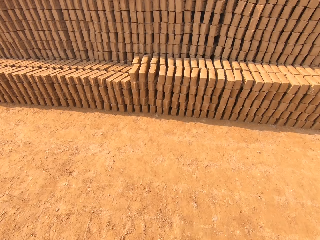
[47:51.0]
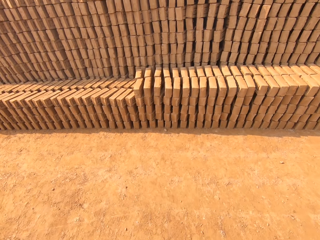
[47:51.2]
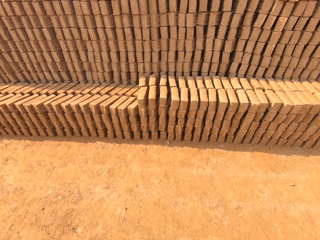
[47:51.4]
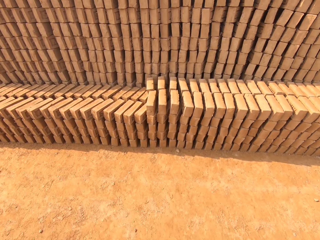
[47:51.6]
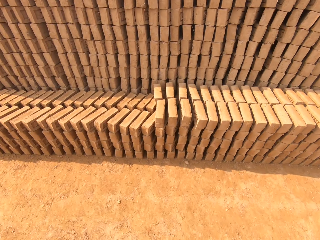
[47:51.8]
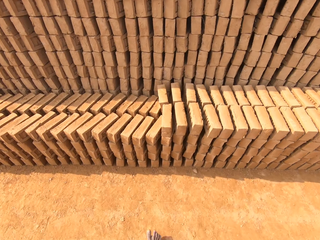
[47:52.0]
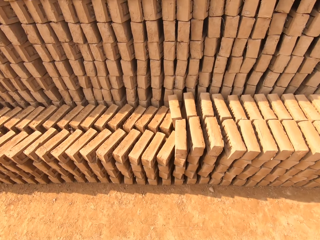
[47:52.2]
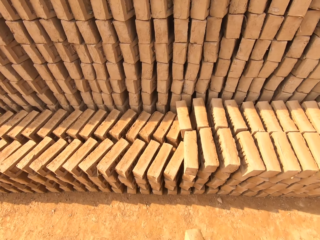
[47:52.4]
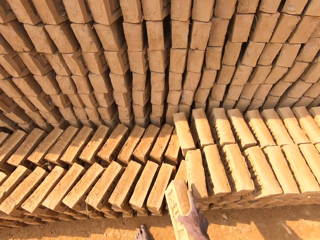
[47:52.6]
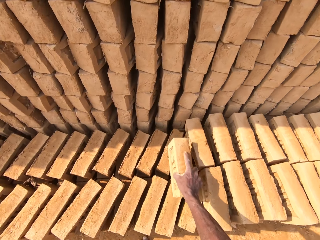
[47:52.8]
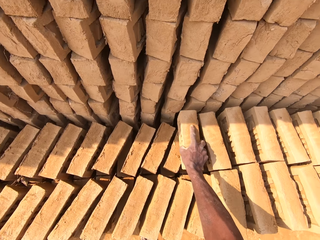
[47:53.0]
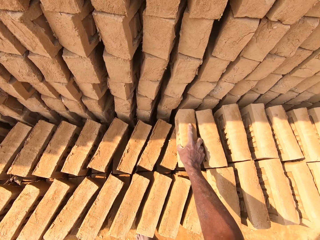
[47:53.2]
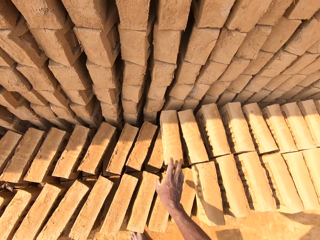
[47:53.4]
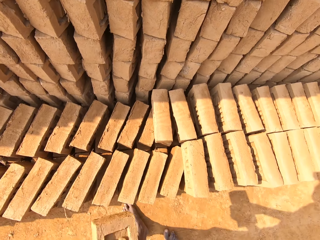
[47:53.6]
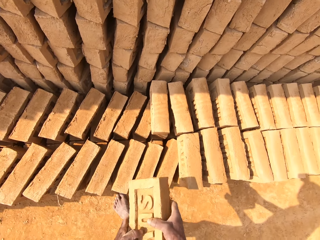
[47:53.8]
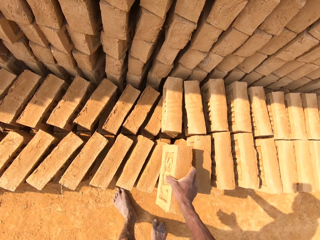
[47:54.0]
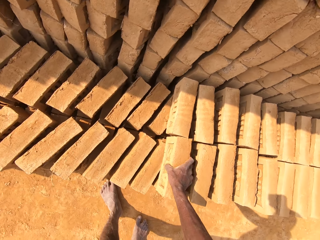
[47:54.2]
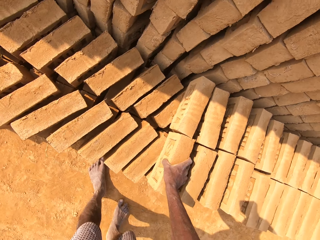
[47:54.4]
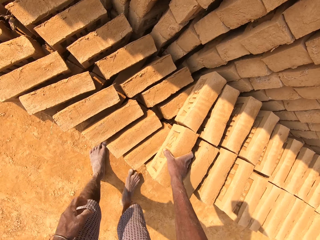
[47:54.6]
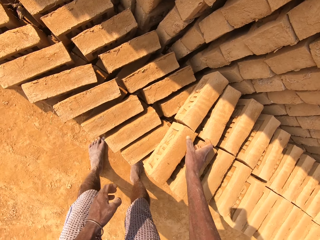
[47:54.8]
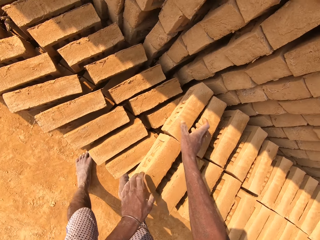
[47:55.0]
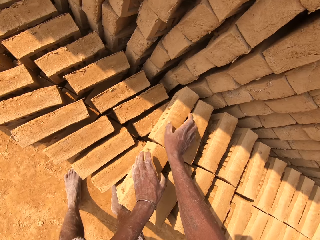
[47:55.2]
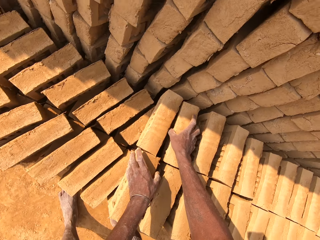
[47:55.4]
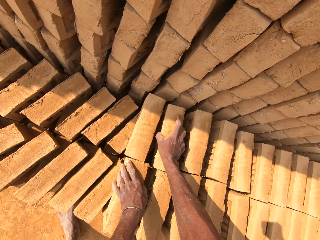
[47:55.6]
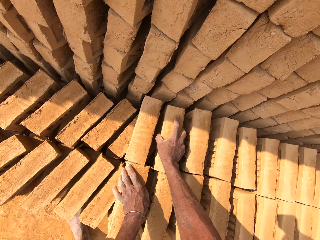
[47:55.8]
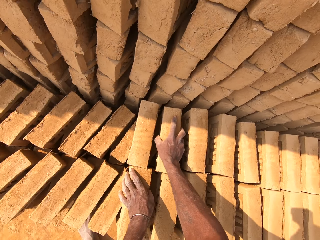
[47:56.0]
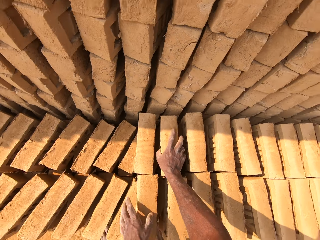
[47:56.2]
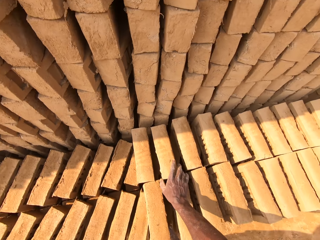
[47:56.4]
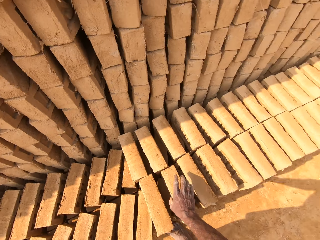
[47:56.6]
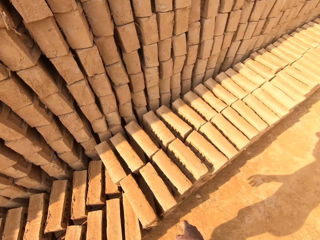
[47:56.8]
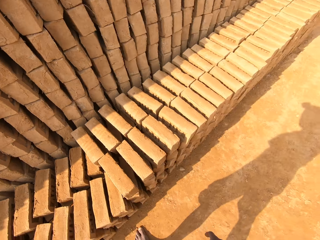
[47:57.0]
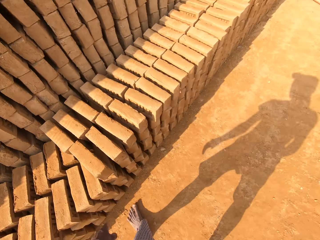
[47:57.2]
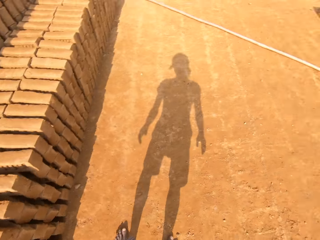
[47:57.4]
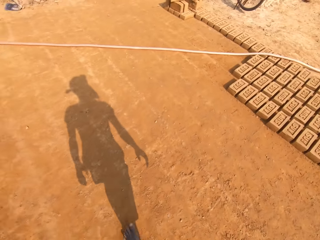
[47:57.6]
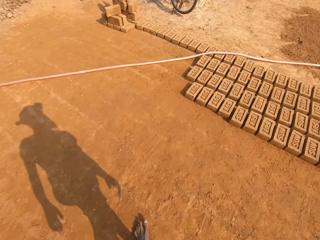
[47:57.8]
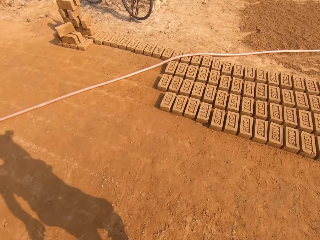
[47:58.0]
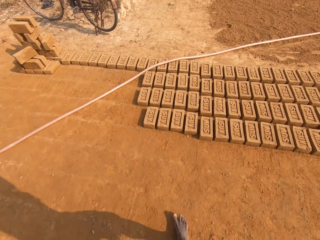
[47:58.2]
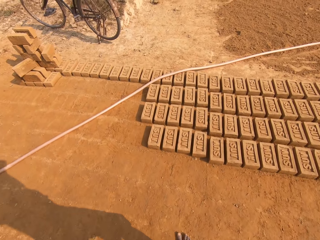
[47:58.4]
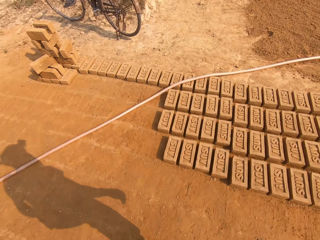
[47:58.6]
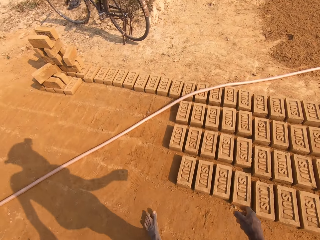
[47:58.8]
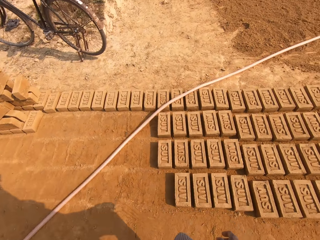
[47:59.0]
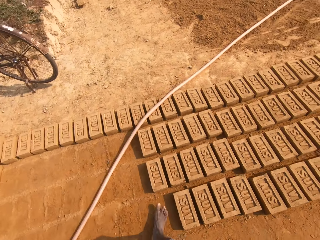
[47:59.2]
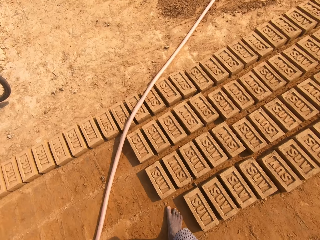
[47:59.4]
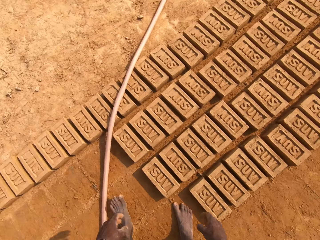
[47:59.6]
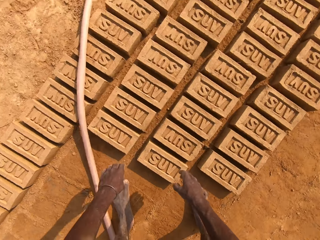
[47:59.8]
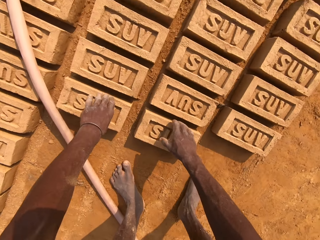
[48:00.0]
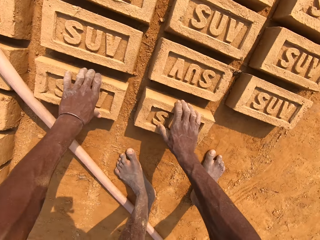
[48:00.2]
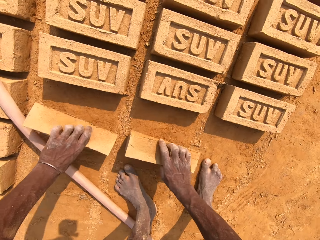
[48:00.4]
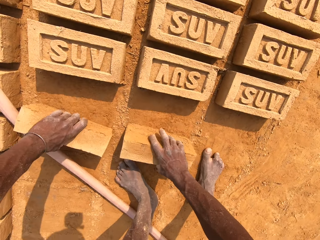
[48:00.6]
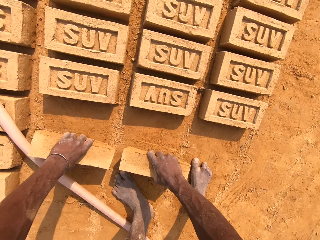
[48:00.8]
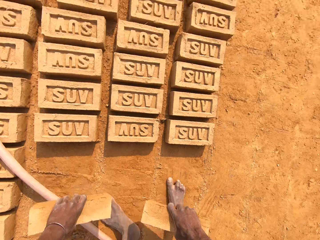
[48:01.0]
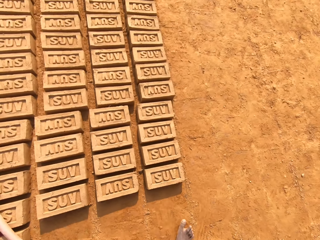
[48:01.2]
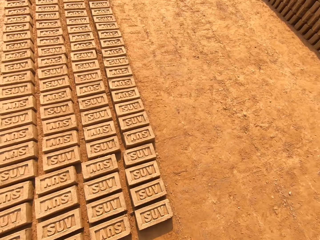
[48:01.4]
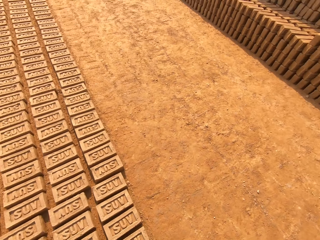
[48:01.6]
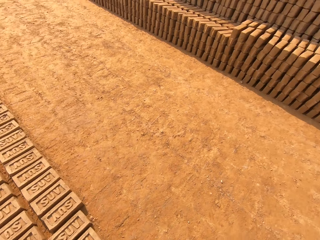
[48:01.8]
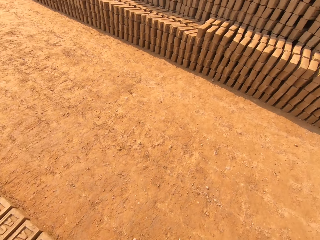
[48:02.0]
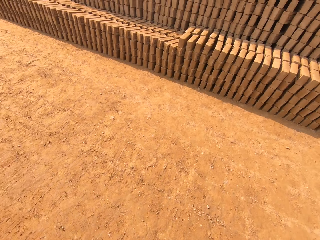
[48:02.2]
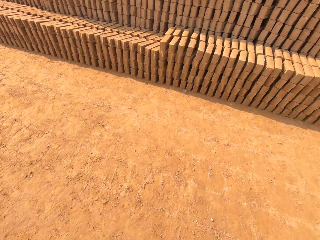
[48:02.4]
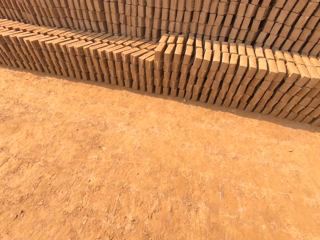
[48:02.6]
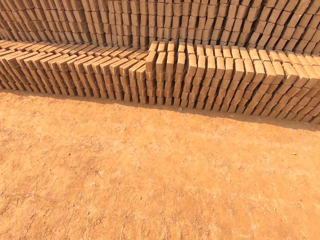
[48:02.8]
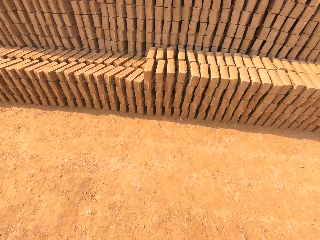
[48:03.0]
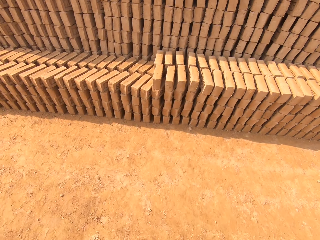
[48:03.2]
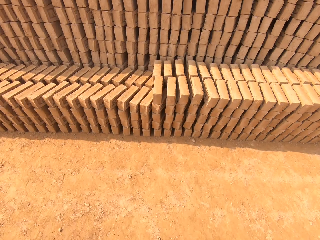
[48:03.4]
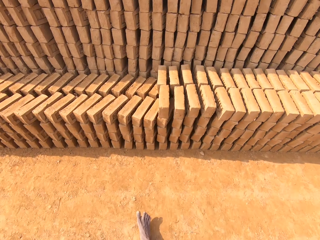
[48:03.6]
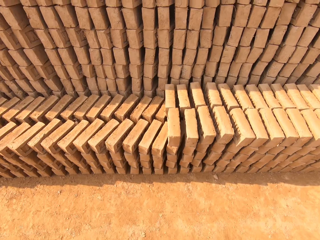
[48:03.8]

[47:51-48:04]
The camera wearer drops the brick in his right hand on a pile of bricks. He passes the brick from his left hand to his right hand. He drops the brick in his right hand on the pile of bricks. He adjusts the bricks with both hands. He walks around the field. He picks up a brick from the floor with his left hand. He picks up a brick from the floor with his right hand. He walks around the field.

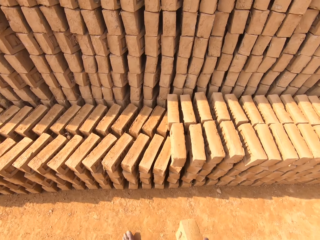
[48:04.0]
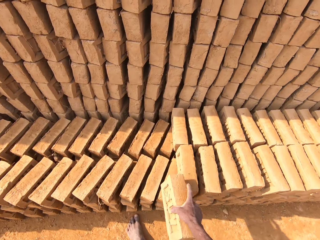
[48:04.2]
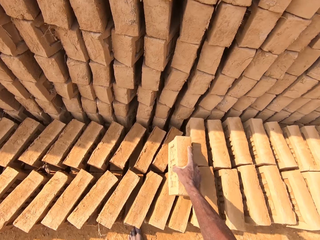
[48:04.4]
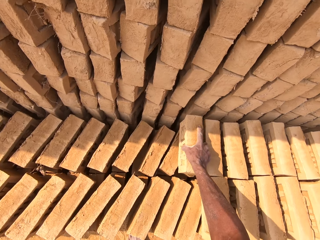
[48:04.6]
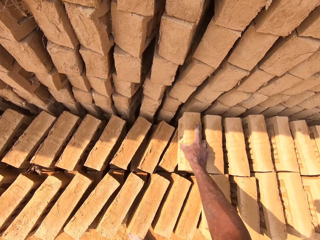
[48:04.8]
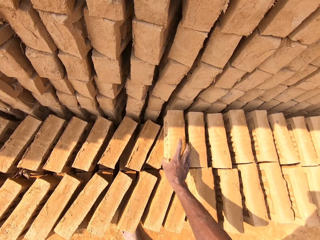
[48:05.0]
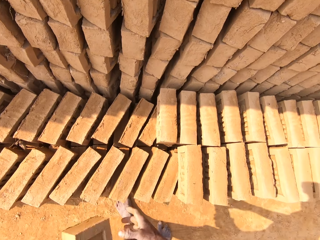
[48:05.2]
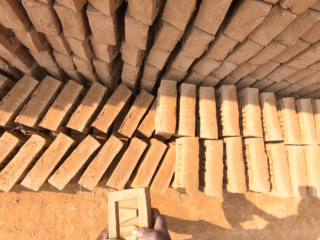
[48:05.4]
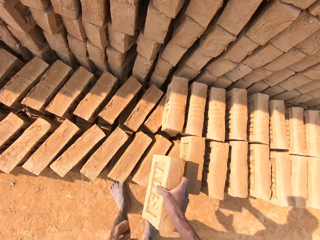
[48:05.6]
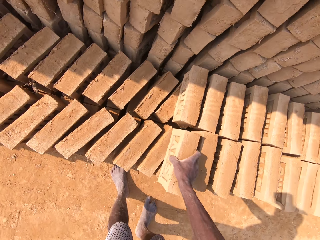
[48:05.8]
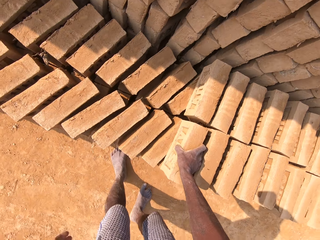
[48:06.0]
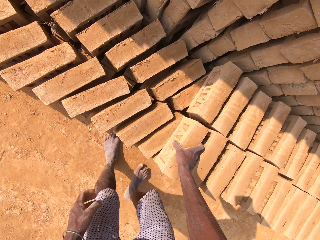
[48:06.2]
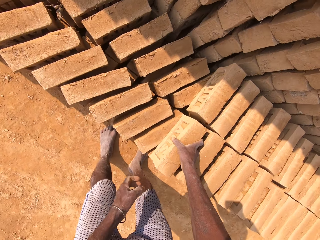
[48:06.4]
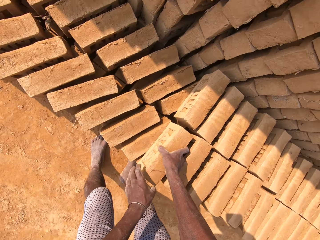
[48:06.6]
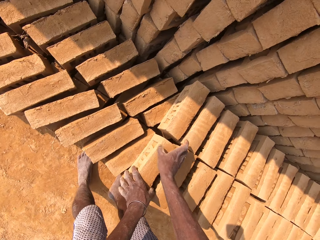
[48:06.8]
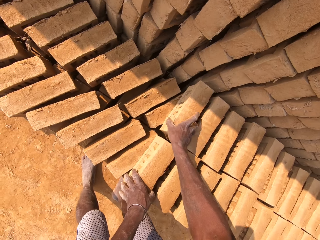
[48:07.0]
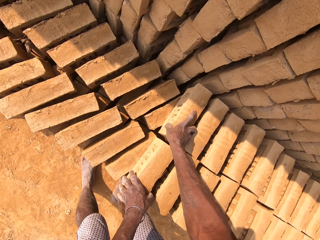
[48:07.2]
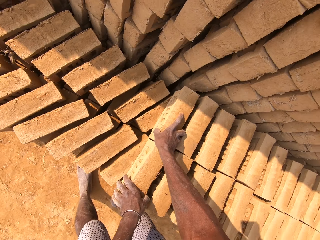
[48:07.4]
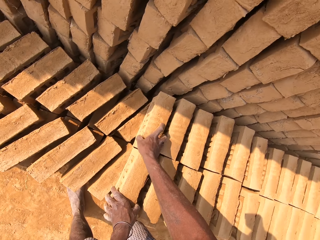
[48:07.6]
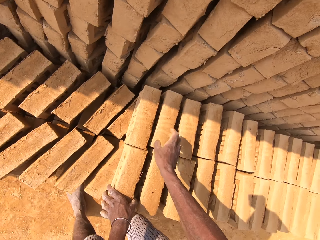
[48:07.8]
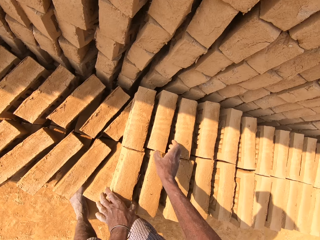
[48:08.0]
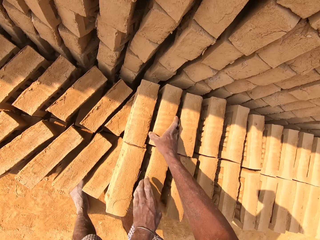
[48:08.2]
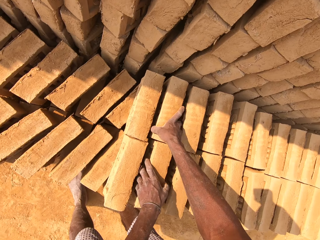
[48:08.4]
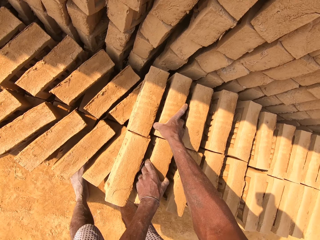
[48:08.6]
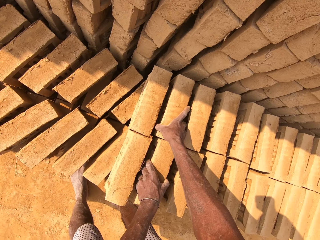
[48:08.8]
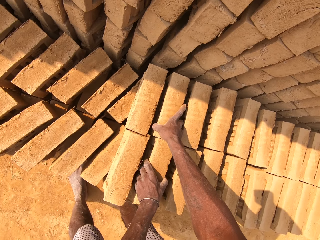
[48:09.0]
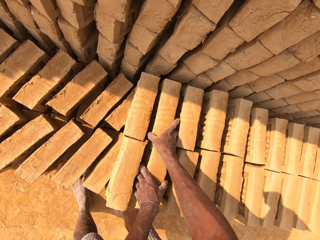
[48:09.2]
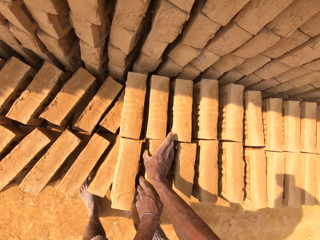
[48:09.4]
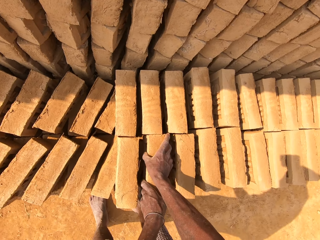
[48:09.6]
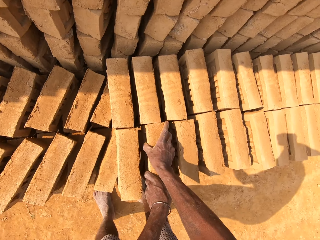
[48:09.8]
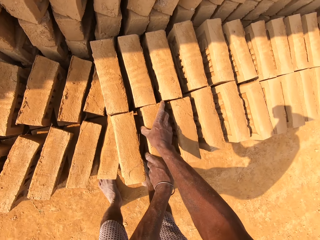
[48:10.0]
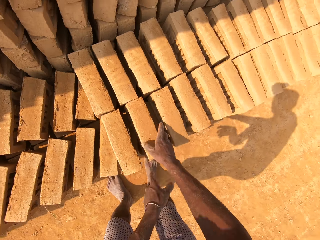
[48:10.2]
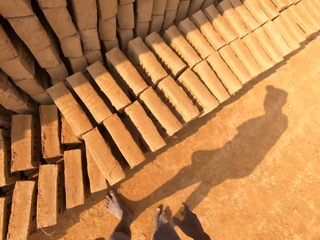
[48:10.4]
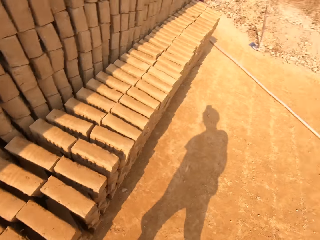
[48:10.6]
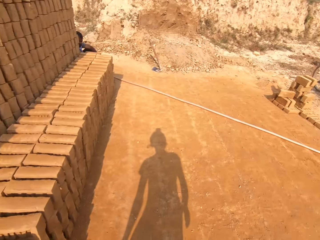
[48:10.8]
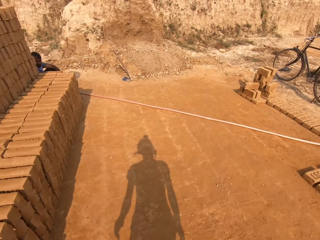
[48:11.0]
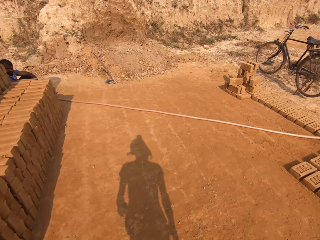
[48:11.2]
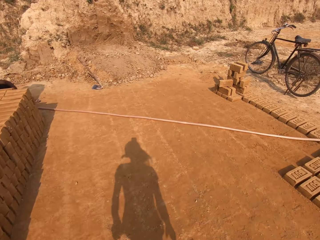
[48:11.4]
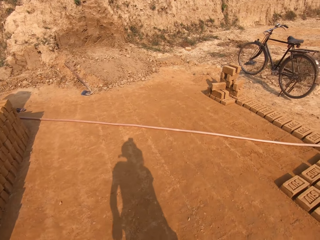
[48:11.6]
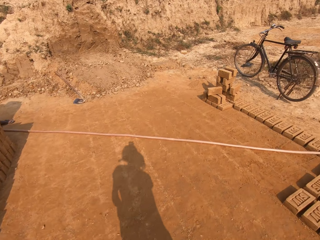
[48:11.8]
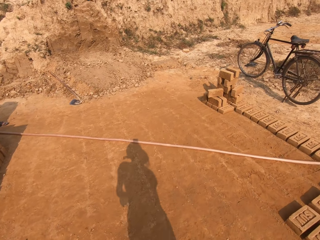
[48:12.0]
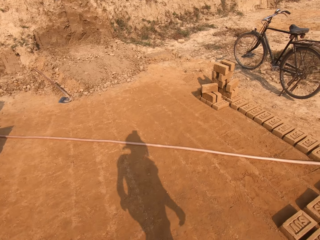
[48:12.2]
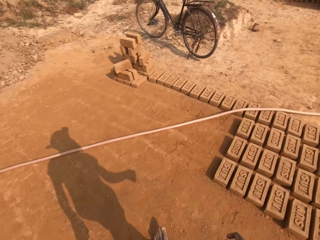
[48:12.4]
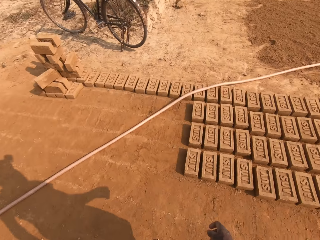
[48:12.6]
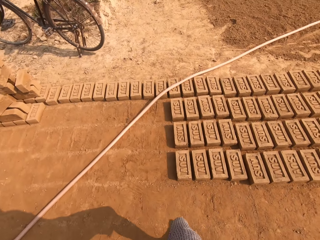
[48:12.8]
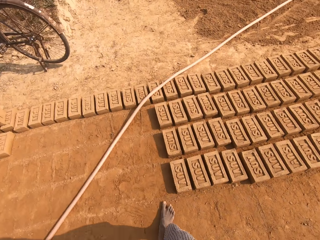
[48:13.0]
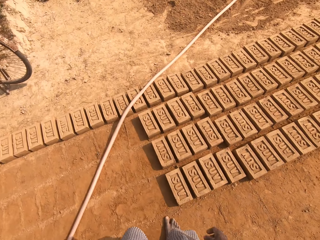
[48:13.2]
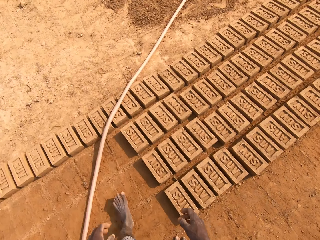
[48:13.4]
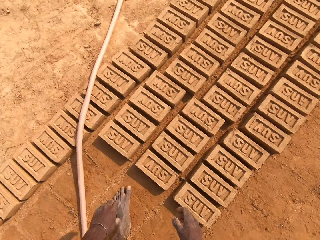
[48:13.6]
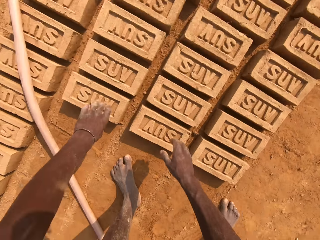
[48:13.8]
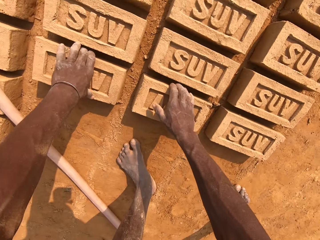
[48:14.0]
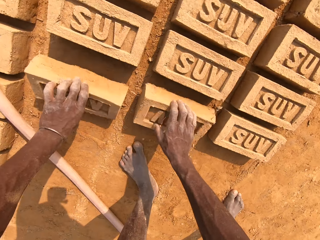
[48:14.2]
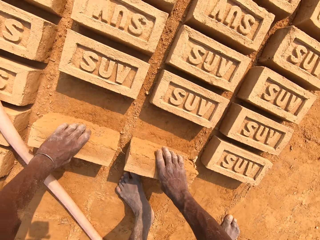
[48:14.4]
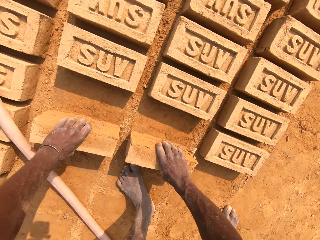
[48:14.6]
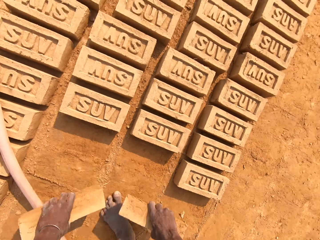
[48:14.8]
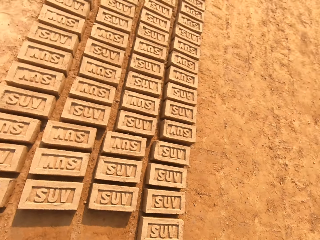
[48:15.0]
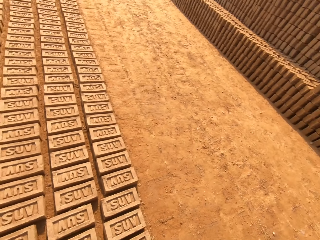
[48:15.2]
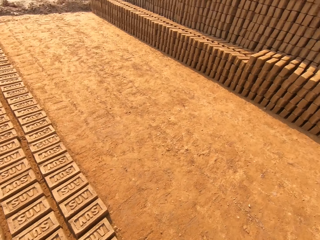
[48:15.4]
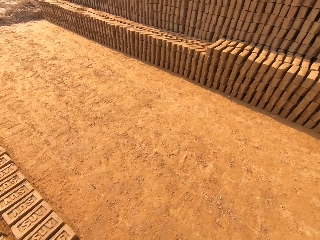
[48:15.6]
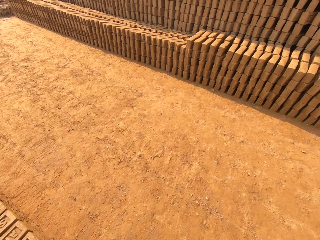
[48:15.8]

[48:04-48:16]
The camera wearer drops the brick in his right hand on a pile of bricks. He passes the brick from his left hand to his right hand. He drops the brick in his right hand on the pile of bricks. He adjusts the bricks with both hands. He moves the bricks on other bricks. A man sits on the field. The camera wearer walks around the field. He picks up a brick from the floor with his left hand. He picks up a brick from the floor with his right hand. He walks around the field.
